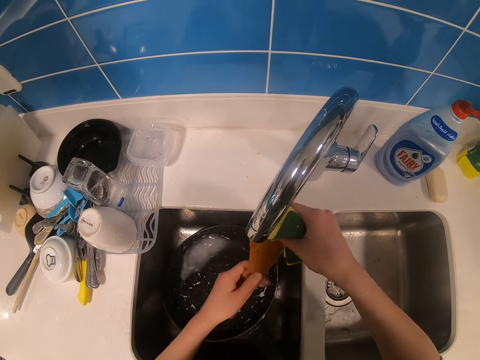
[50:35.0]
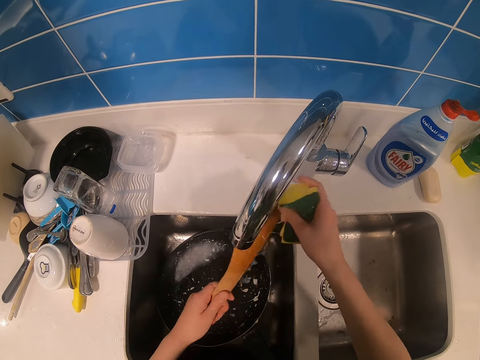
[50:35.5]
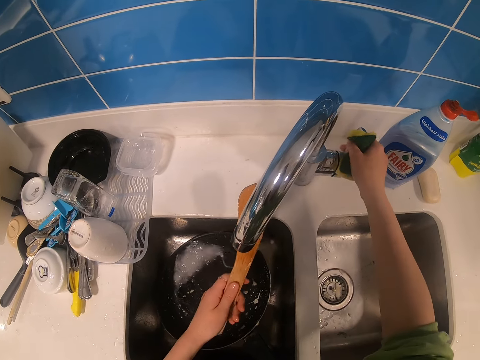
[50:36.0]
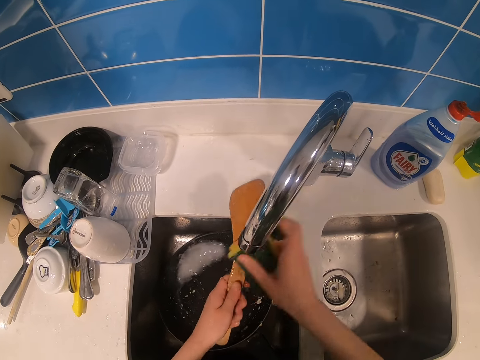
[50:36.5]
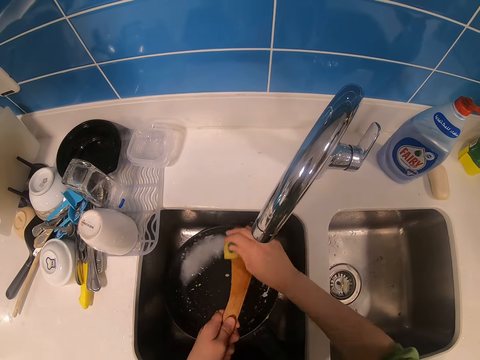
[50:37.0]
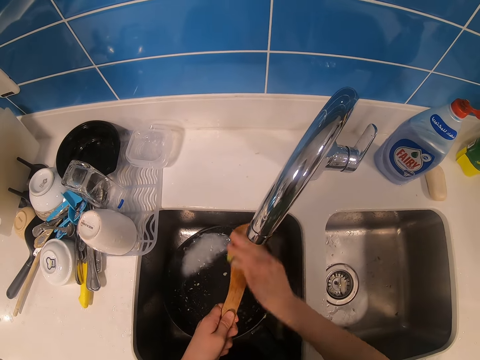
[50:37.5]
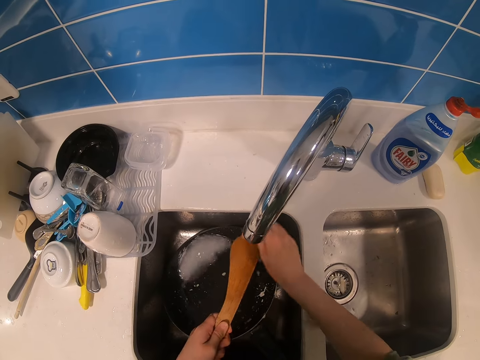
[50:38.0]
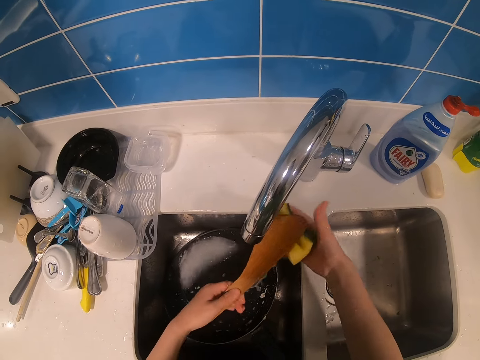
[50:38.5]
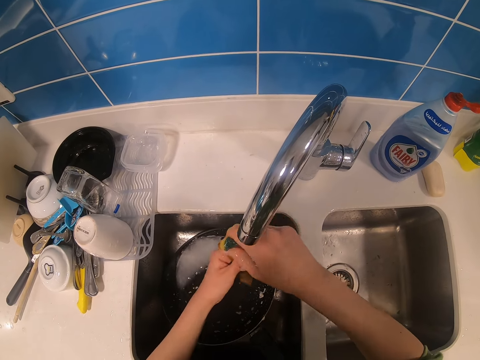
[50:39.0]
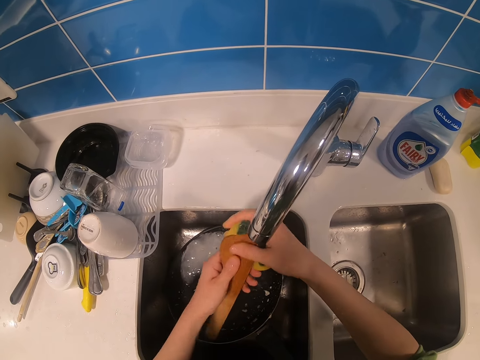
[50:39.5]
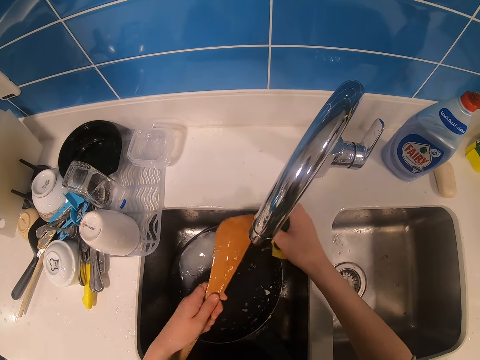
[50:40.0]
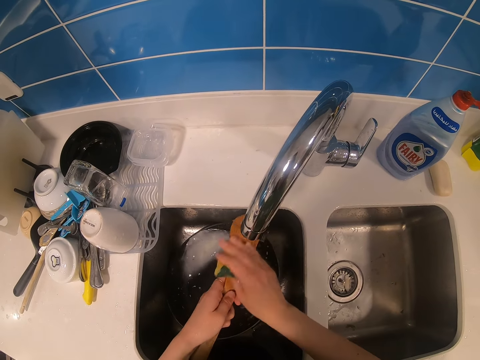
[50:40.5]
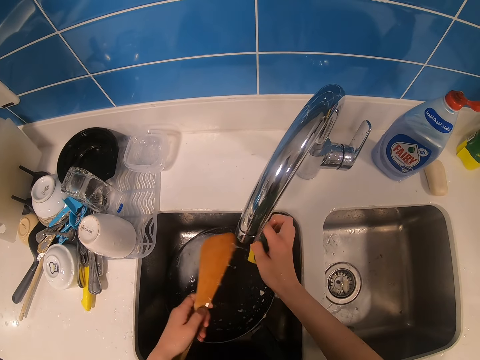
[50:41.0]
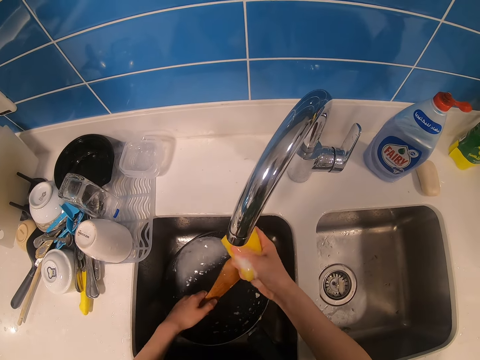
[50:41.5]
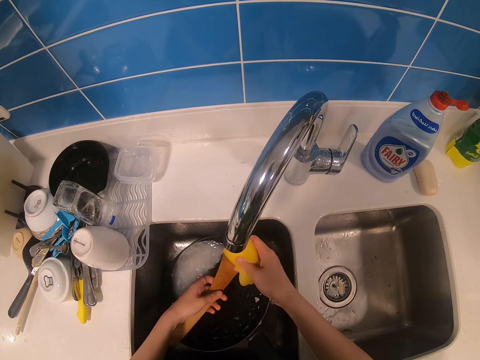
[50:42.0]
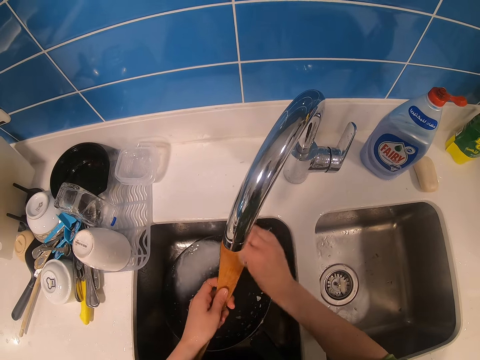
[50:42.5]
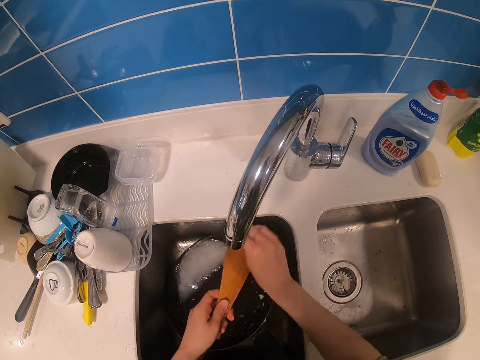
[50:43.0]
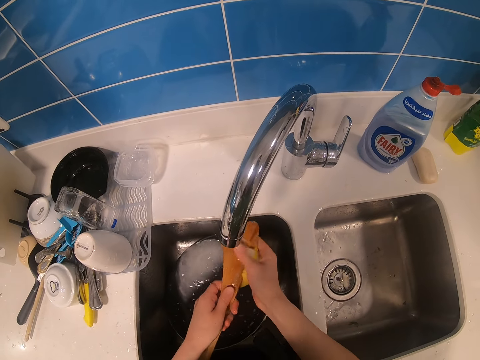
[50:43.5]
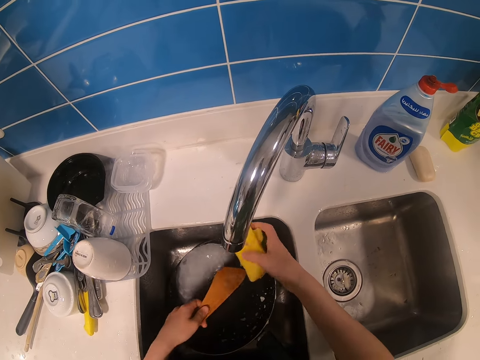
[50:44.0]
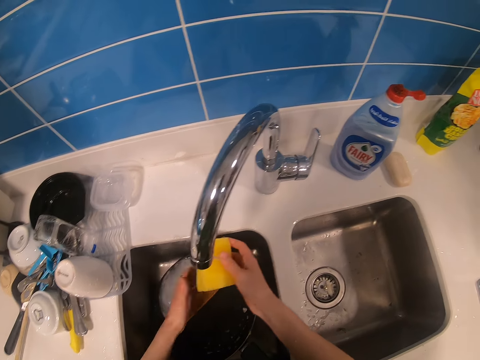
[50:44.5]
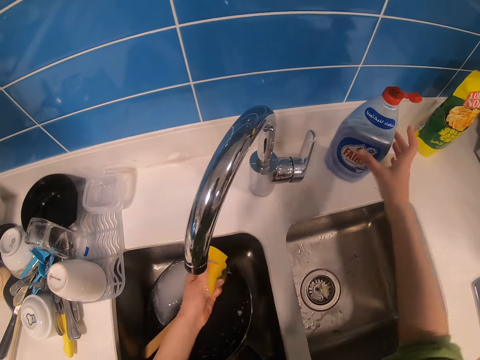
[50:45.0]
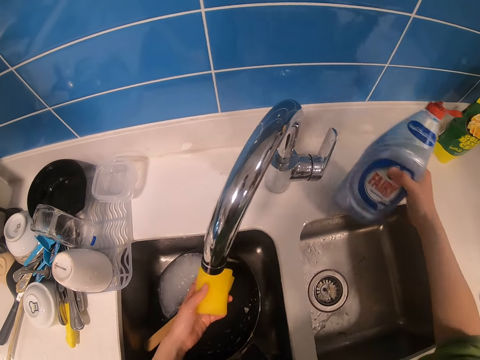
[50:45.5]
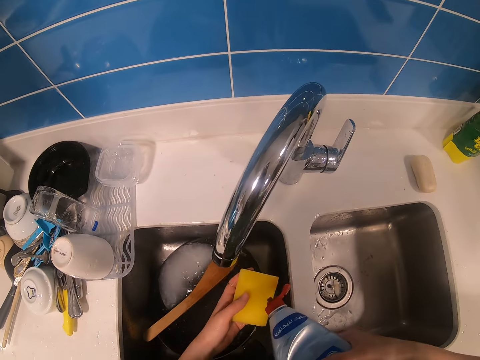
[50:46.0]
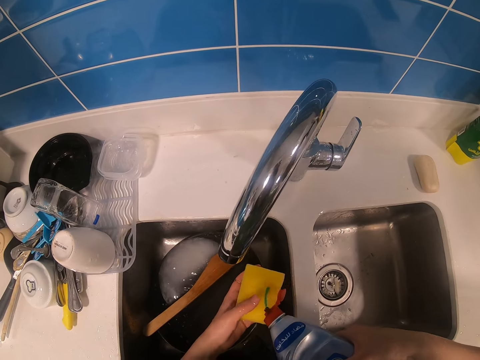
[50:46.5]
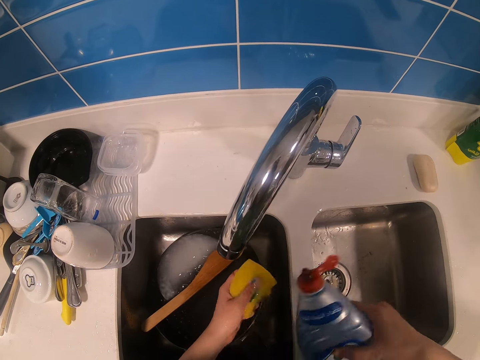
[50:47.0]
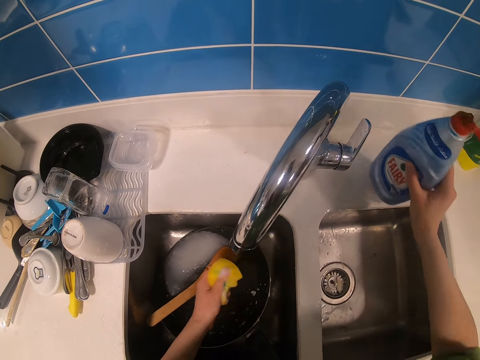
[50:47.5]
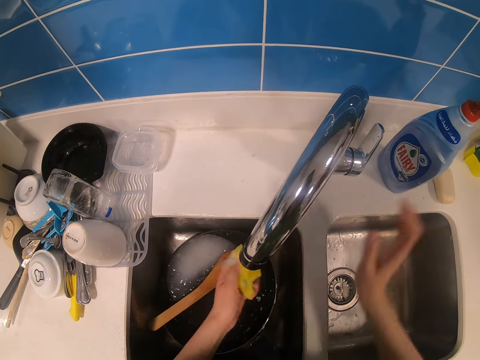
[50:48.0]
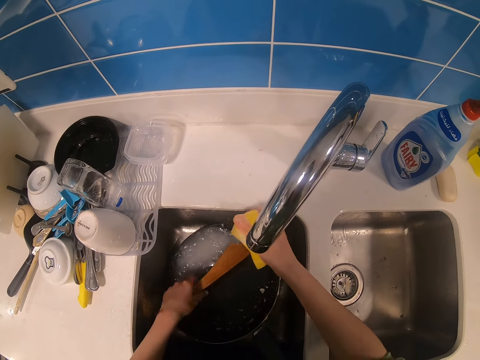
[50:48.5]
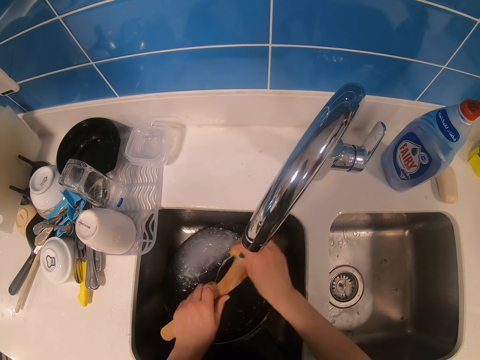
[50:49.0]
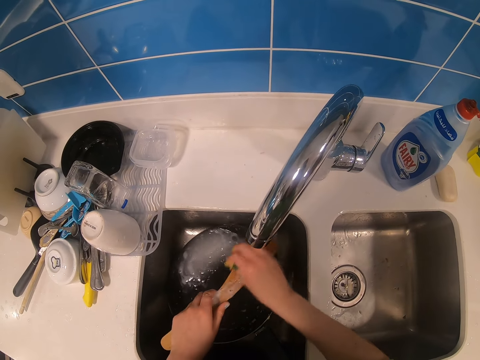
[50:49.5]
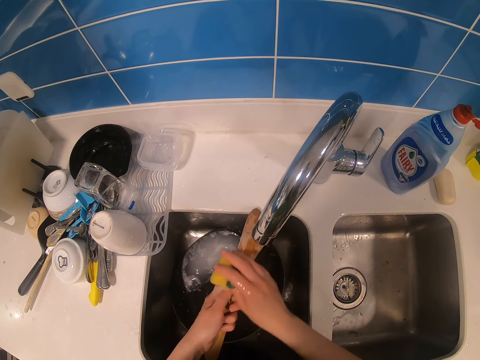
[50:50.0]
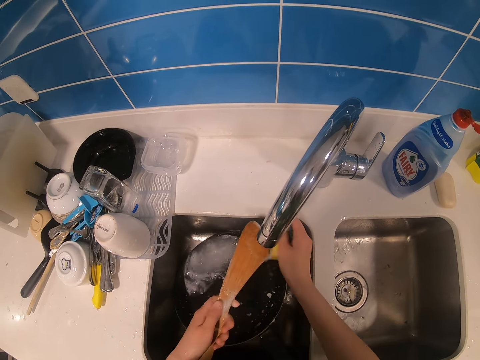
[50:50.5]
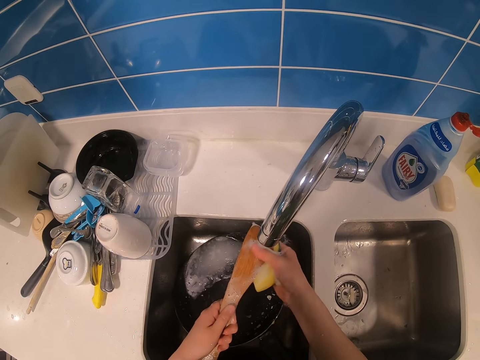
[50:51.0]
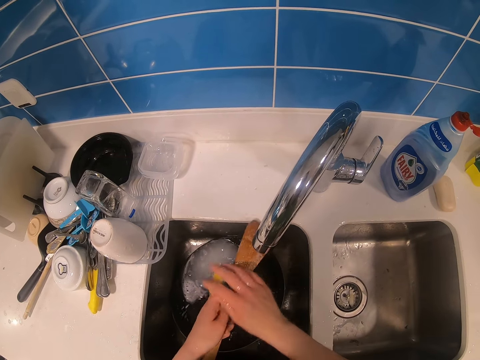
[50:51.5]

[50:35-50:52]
The camera wearer closes the tap. They rinse the cooking stick or wooden flat spoon. A person converses. The camera wearer puts the wooden flat spoon in the frying pan. They pick up a bottle of soap, put the soap on the sponge, and place the bottle of soap on the kitchen bench. They hold the sponge. They pick up the wooden flat spoon and wash the wooden flat spoon.

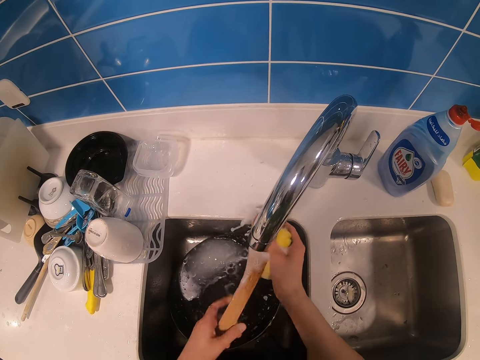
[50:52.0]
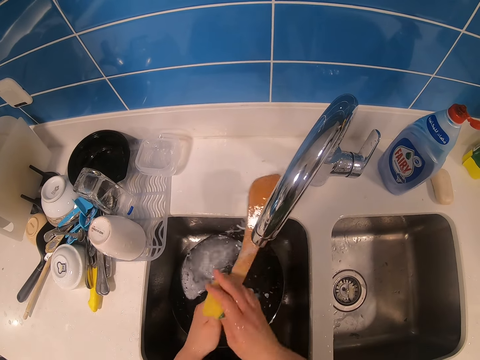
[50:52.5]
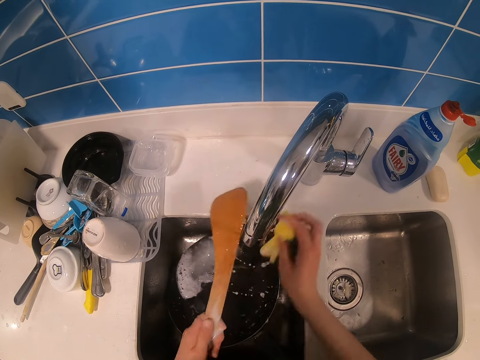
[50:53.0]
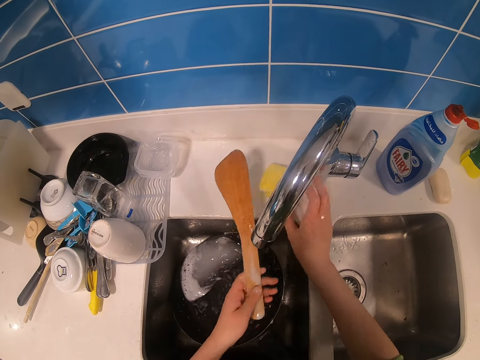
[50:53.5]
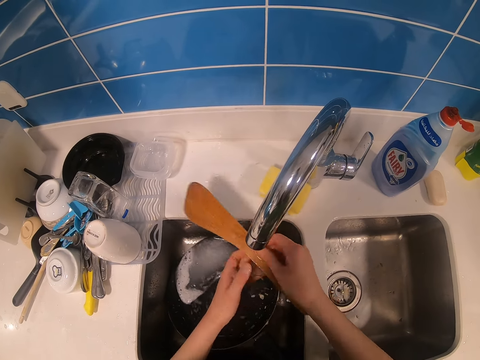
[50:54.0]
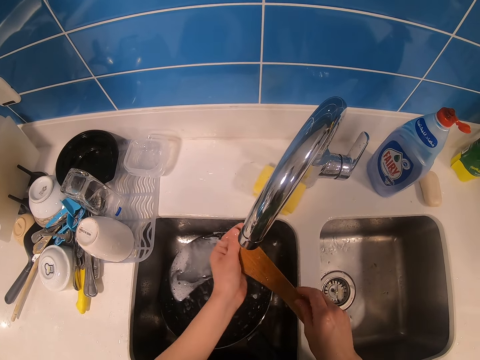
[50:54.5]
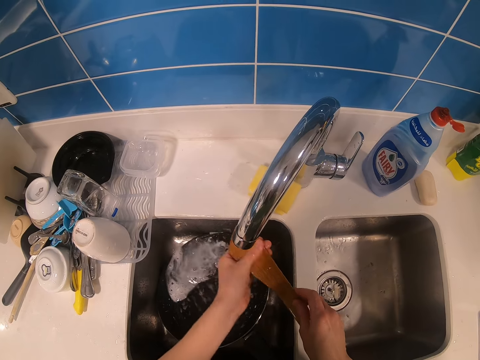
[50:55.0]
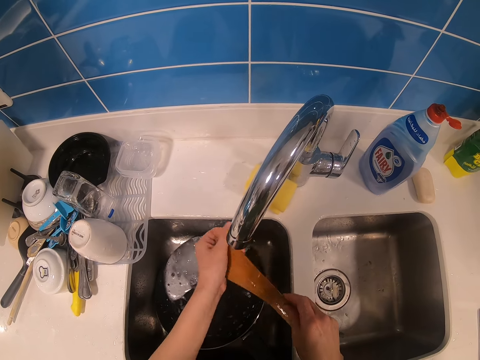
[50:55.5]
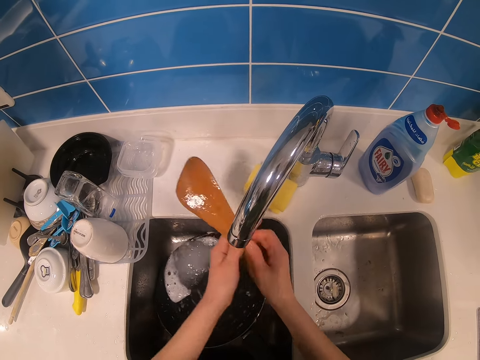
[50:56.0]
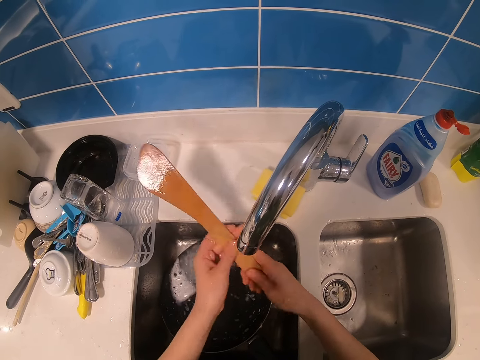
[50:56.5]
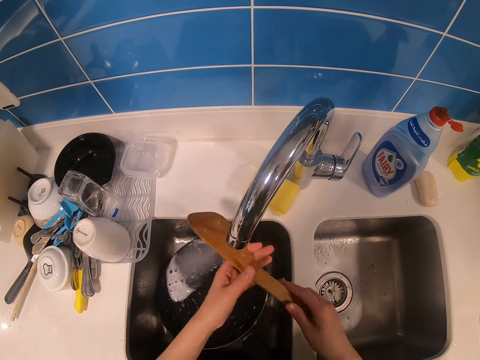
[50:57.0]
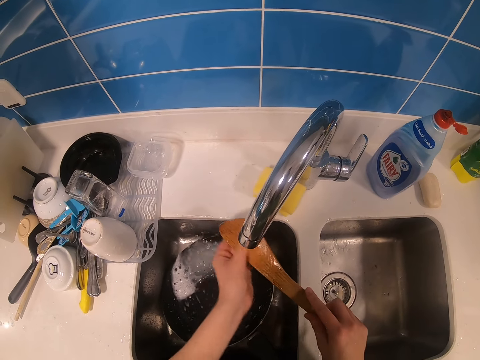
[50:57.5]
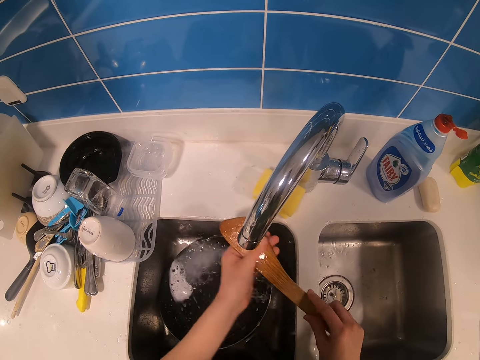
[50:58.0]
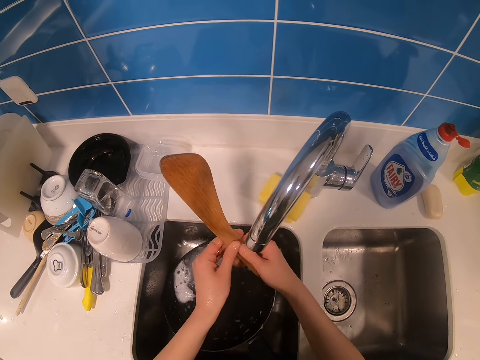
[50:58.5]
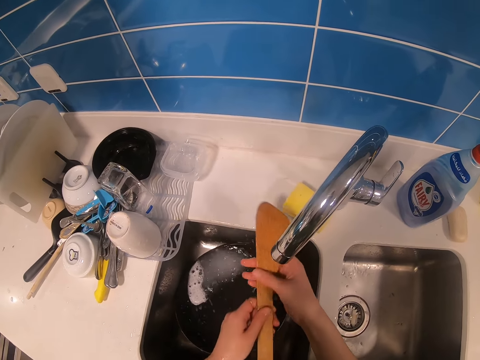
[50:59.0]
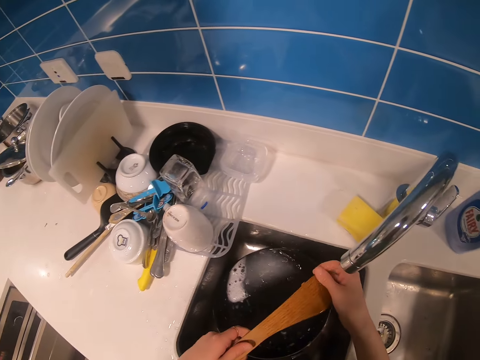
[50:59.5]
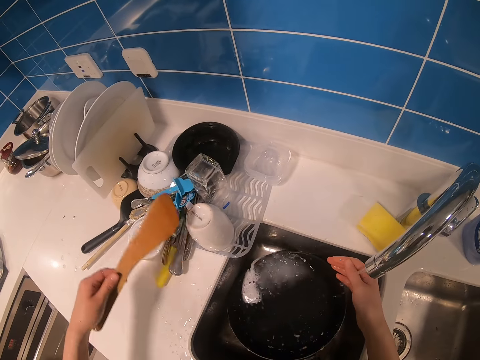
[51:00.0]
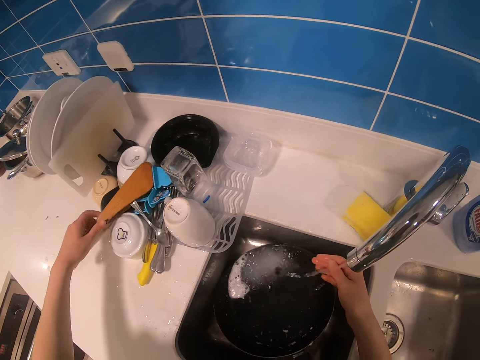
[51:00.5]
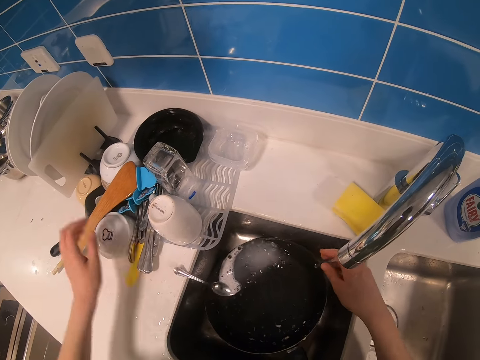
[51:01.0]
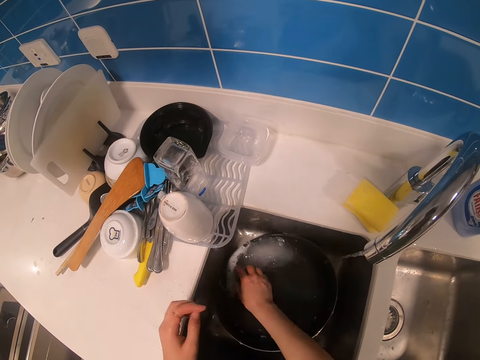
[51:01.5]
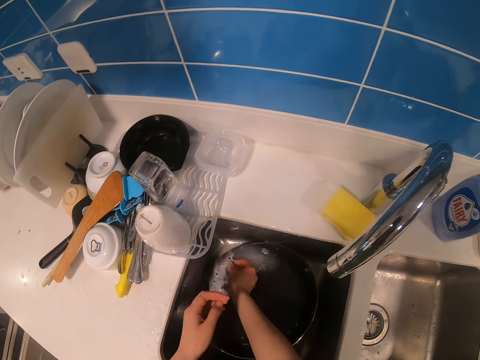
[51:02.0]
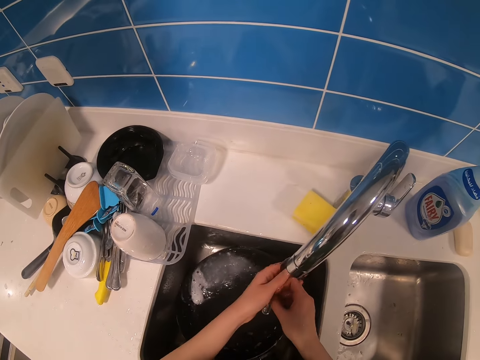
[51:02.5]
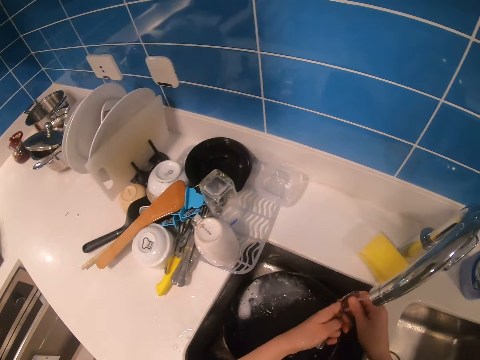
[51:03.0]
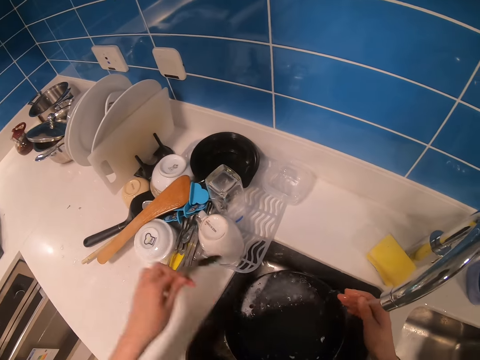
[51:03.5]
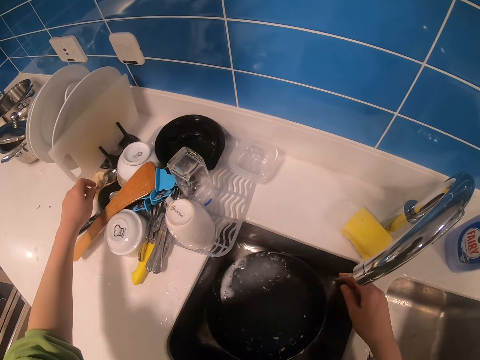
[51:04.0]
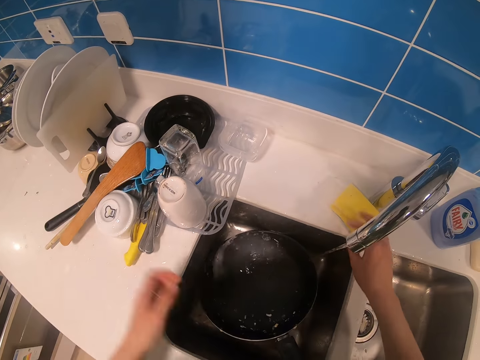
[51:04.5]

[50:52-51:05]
The camera wearer places the sponge on the kitchen bench. They rinse a wooden flat spoon. They place the wooden flat spoon on the rack. They pick up a spoon, rinse the spoon, and place the spoon on the rack.
